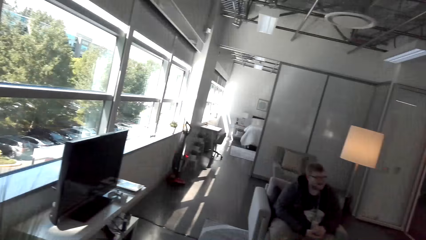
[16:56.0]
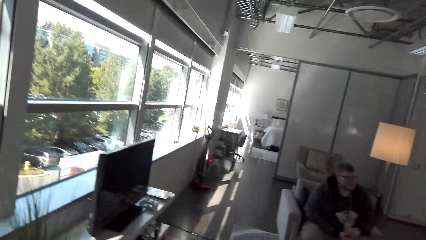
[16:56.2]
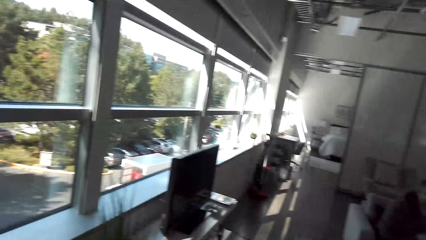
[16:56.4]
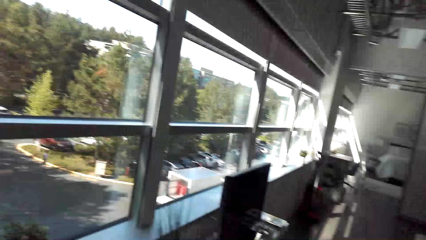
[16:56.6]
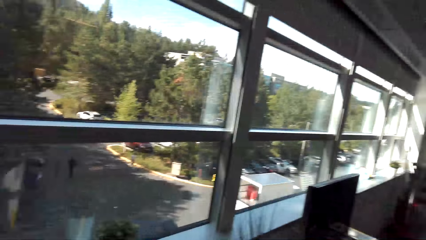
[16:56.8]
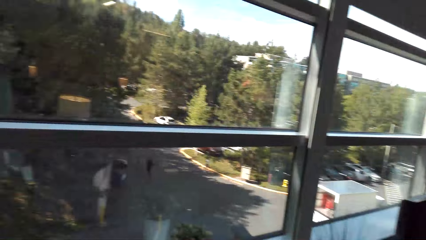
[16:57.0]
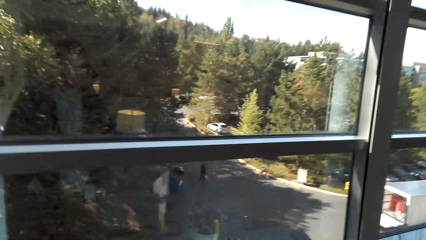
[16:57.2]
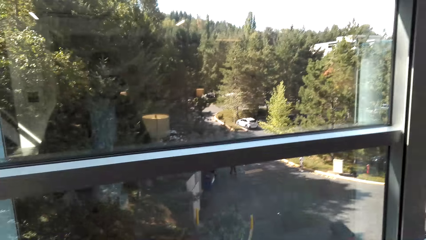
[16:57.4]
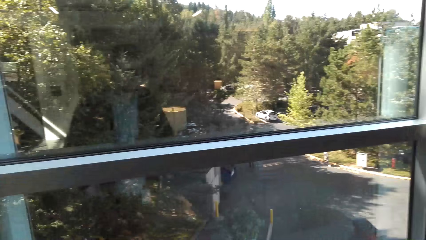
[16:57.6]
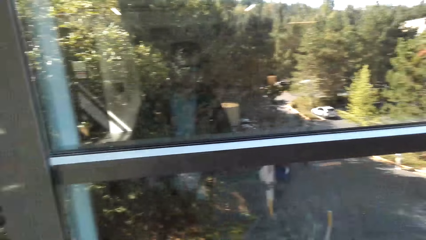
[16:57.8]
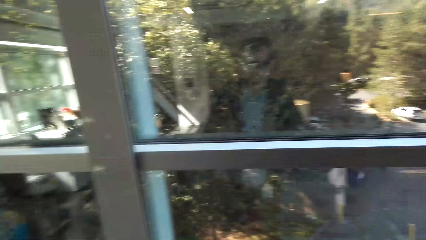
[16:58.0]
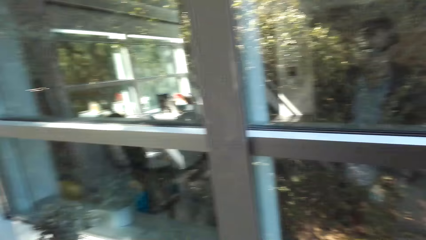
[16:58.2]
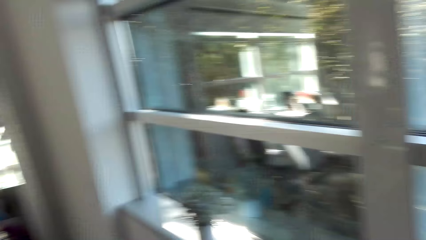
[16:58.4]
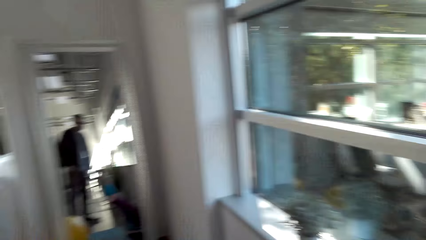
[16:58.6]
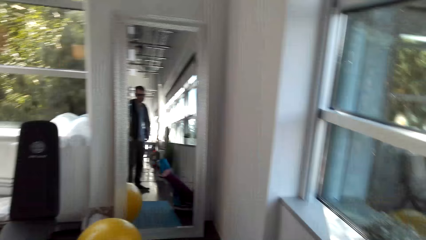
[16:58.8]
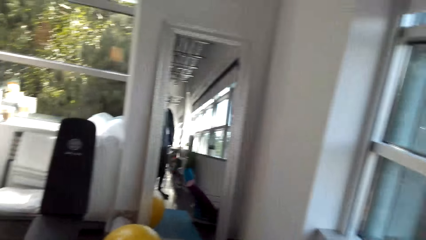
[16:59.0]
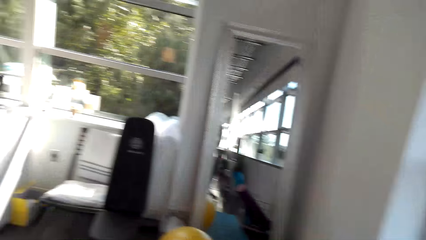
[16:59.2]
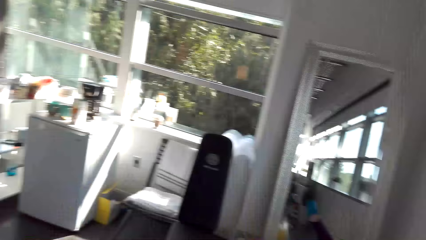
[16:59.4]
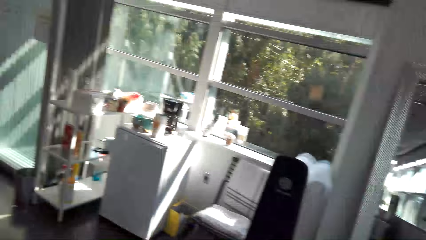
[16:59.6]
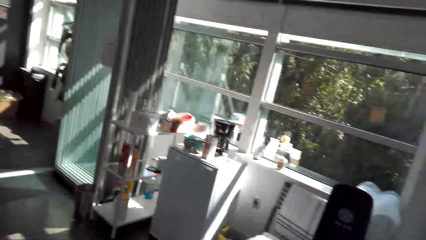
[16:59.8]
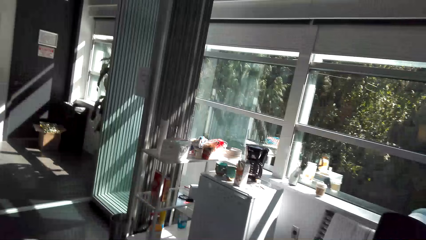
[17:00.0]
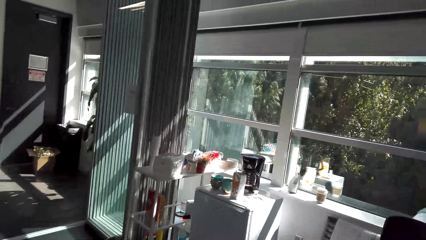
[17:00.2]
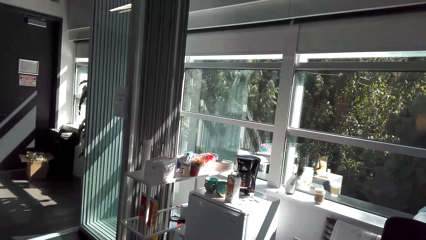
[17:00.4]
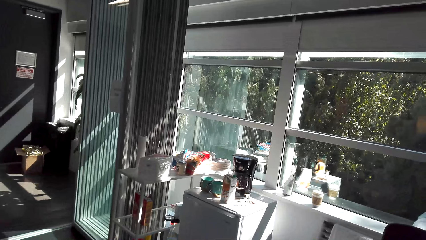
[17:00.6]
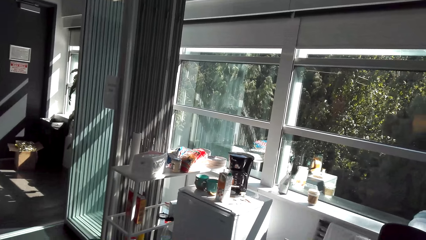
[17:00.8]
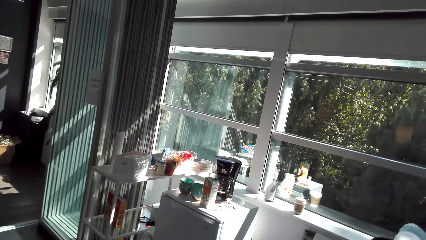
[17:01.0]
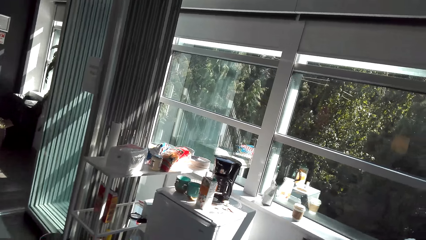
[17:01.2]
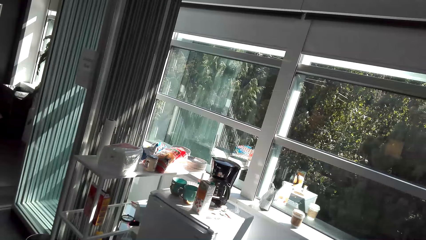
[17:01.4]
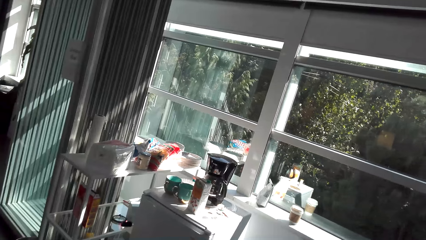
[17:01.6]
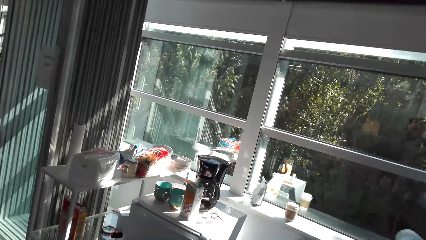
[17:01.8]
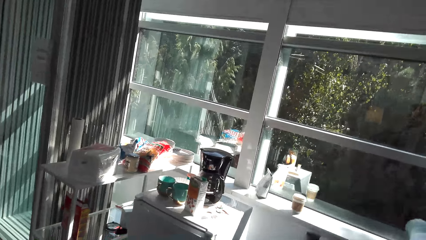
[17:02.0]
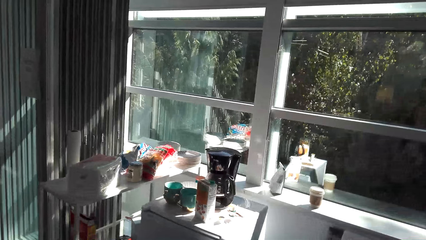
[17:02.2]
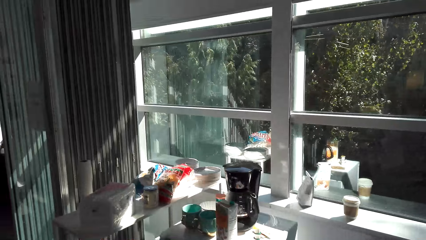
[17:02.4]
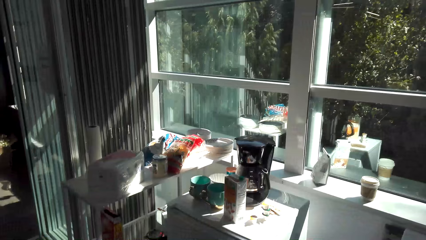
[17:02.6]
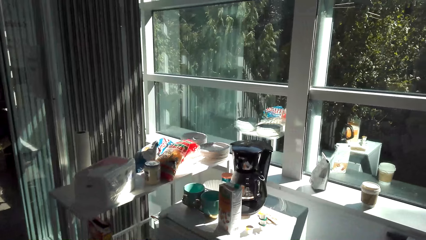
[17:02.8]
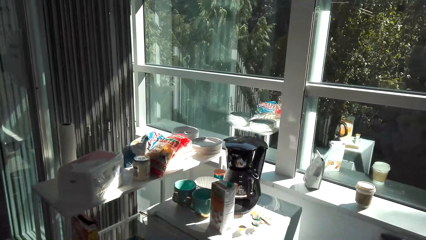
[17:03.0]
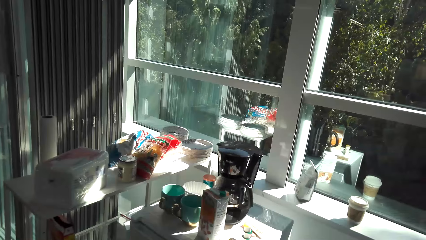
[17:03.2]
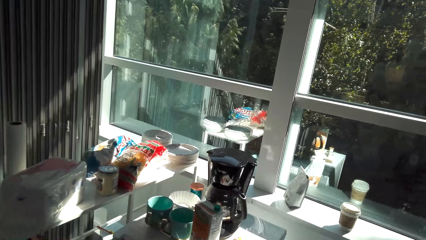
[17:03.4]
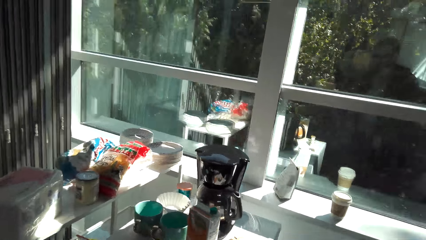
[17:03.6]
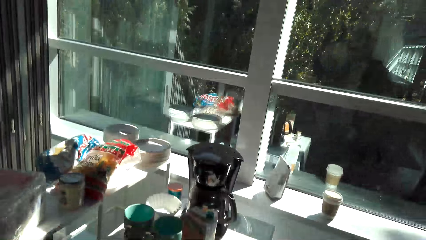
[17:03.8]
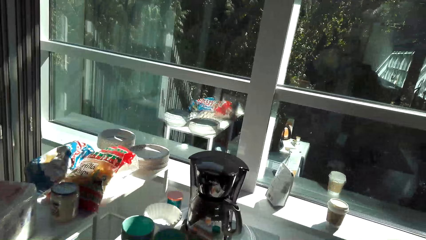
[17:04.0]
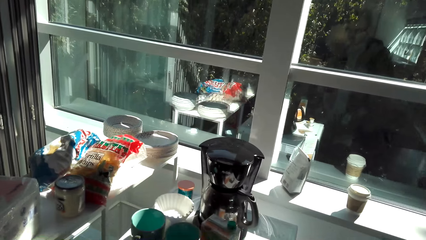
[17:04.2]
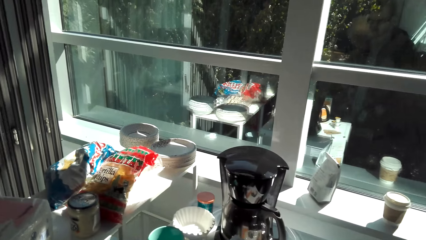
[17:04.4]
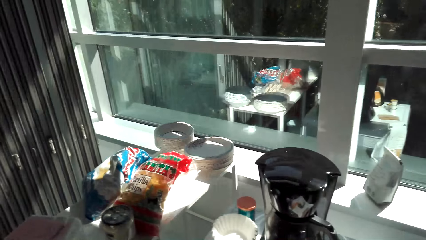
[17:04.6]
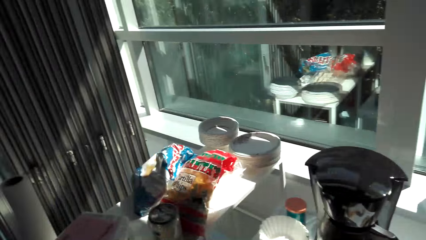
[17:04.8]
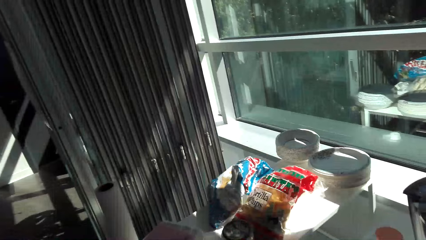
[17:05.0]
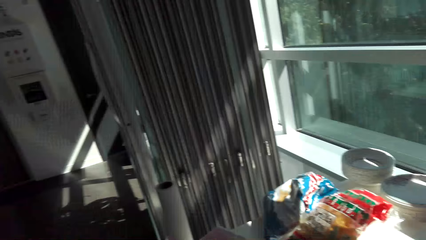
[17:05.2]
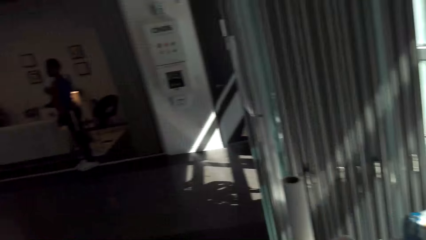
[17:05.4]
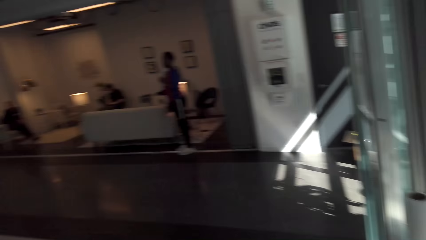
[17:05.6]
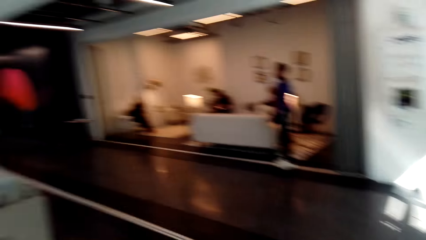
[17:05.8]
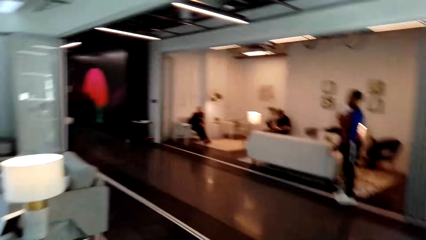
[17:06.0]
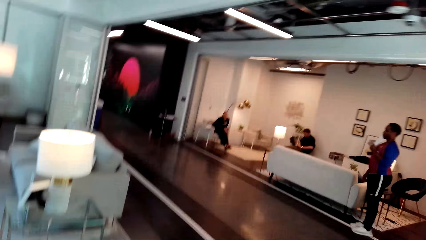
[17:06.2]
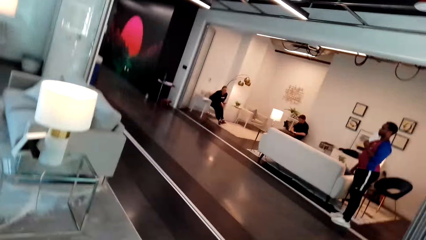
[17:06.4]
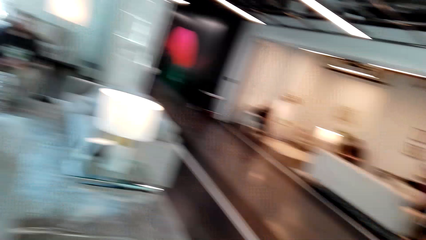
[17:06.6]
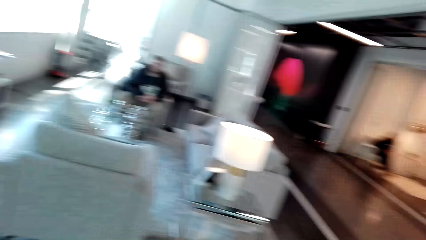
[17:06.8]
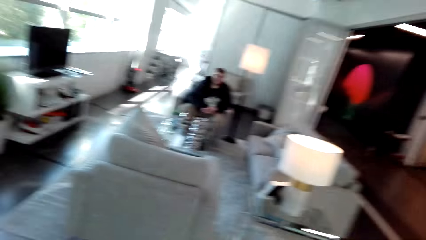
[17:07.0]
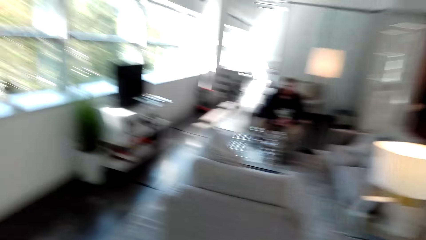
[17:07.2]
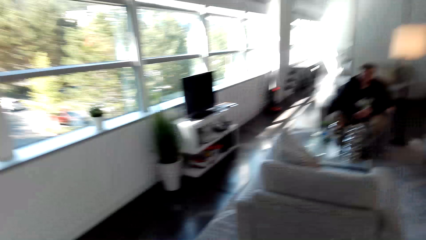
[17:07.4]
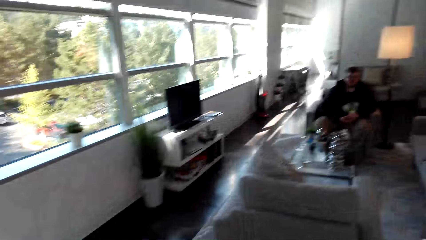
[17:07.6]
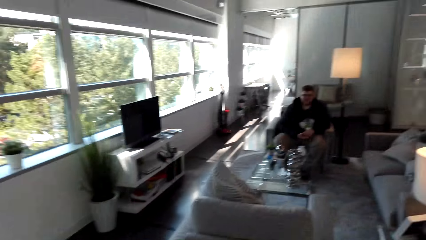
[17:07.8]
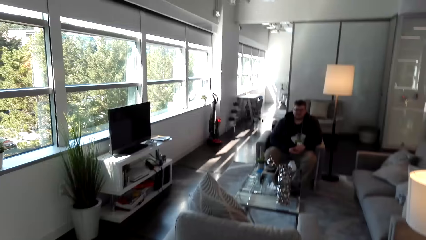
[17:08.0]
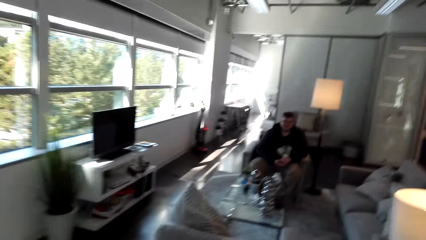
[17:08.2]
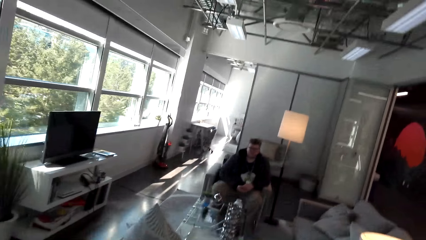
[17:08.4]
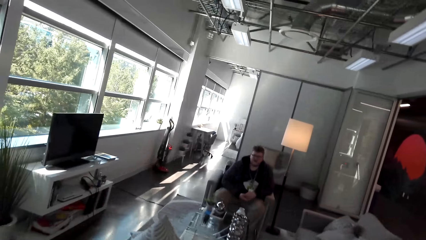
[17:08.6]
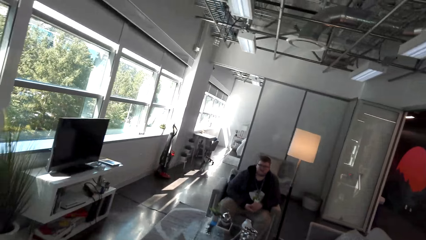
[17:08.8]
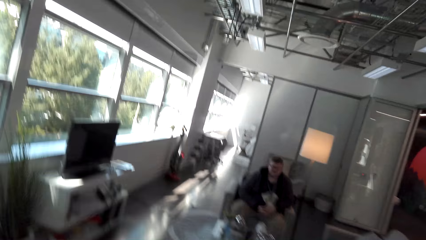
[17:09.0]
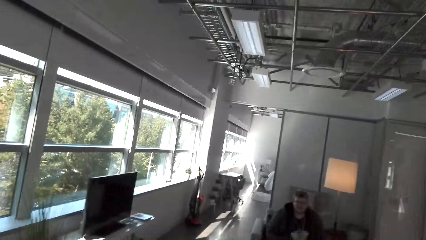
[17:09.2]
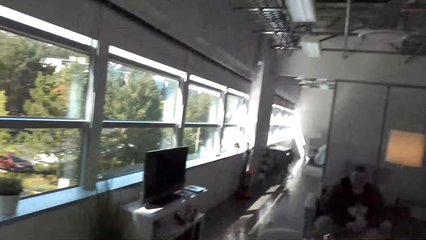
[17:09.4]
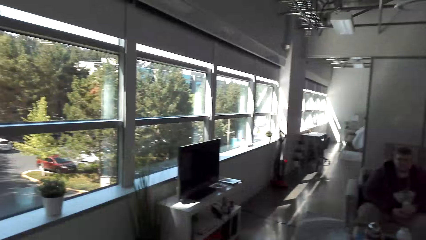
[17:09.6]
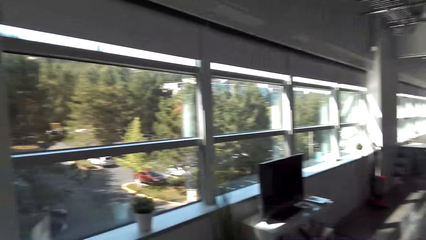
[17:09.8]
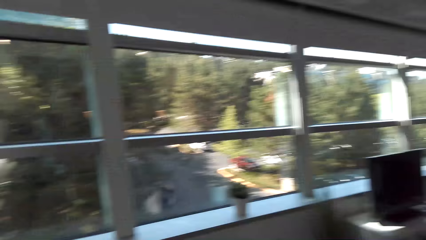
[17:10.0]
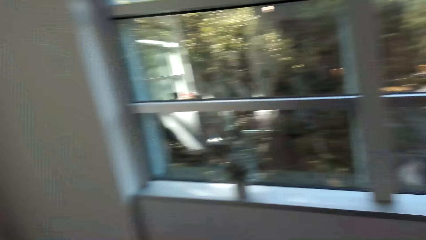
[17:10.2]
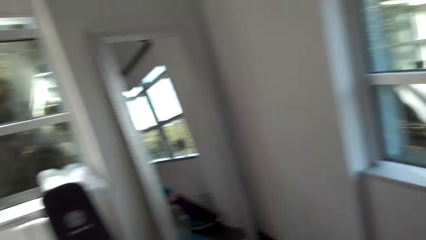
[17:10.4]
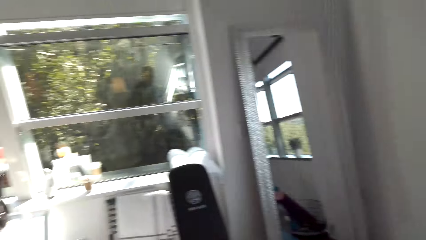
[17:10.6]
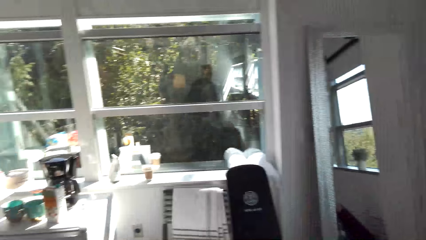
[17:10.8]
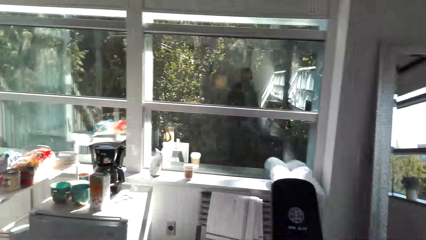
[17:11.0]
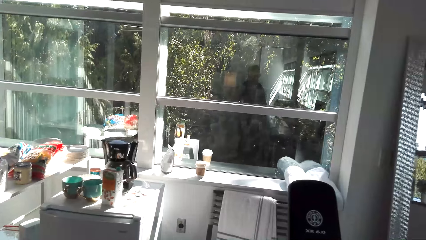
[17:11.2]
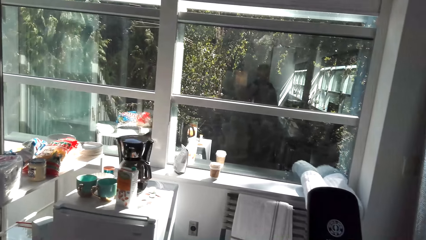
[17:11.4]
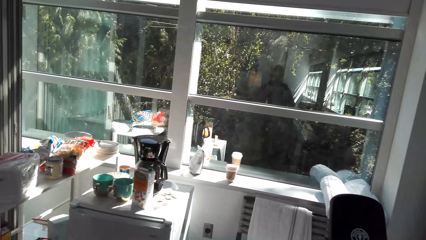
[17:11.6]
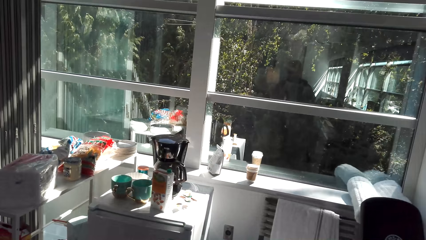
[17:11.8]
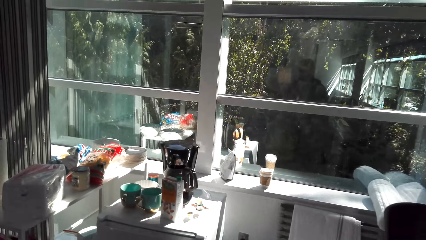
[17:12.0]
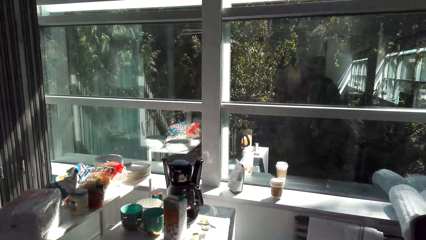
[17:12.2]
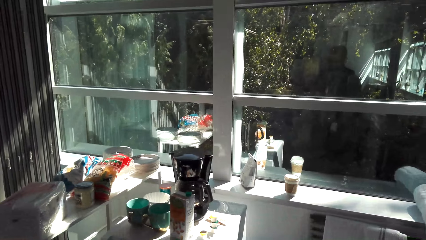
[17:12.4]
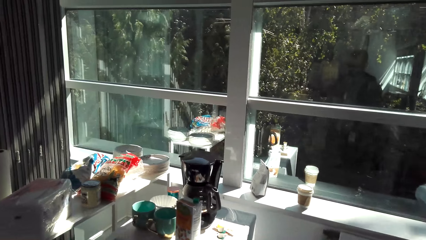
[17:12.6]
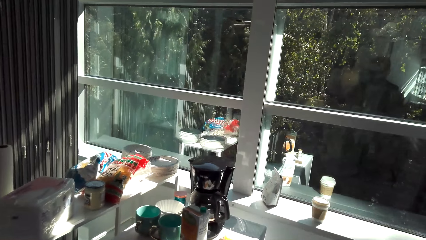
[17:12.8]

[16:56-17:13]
The camera wearer looks around.
